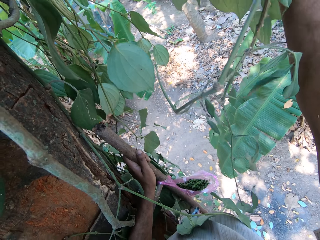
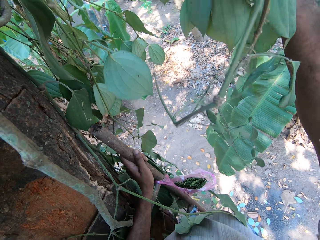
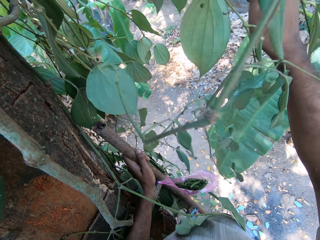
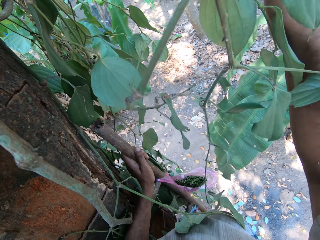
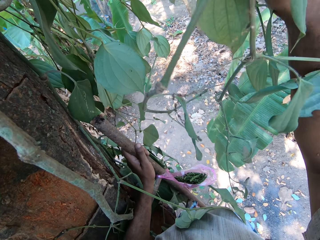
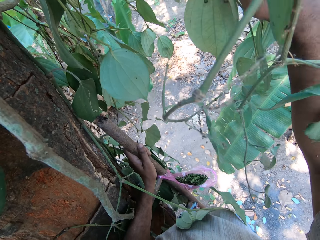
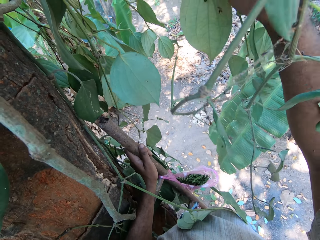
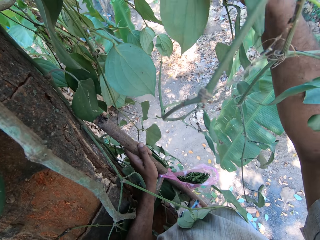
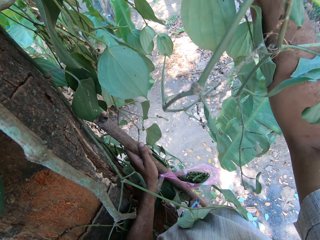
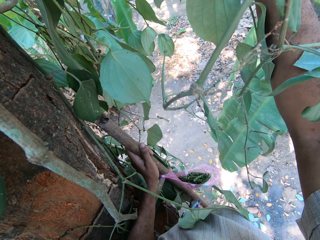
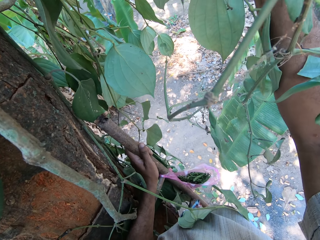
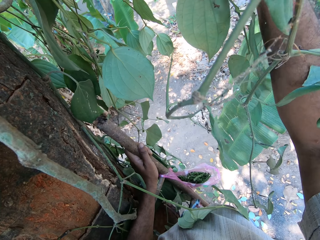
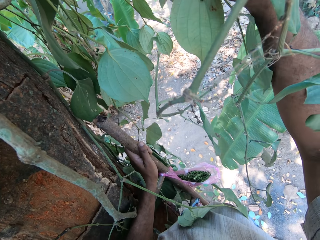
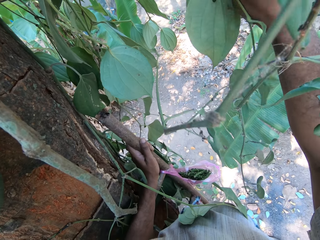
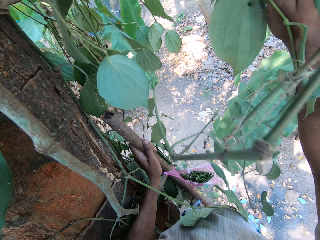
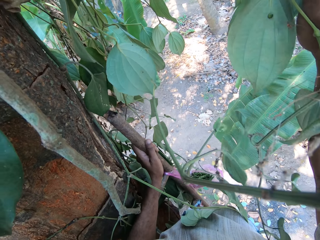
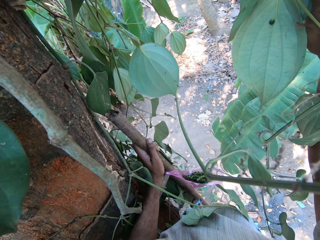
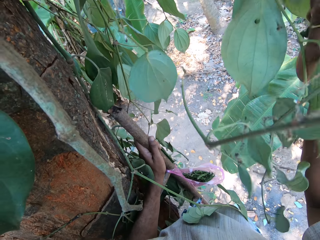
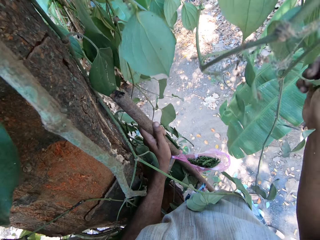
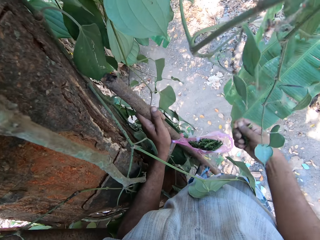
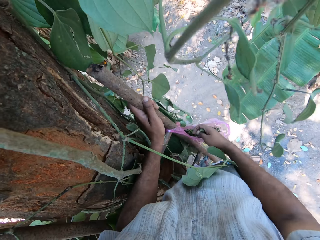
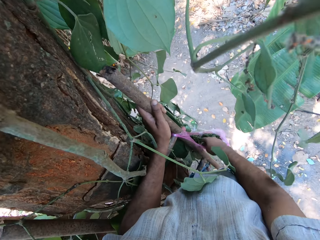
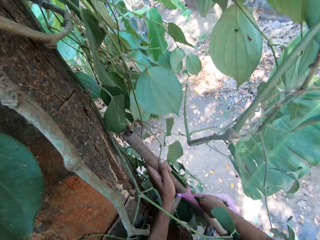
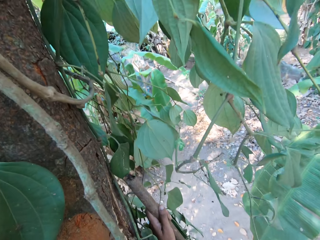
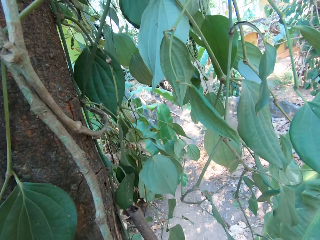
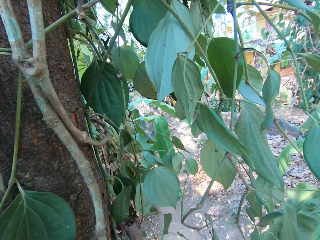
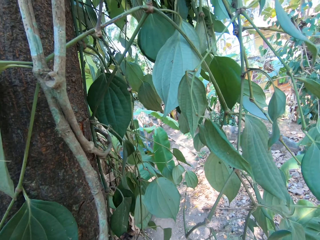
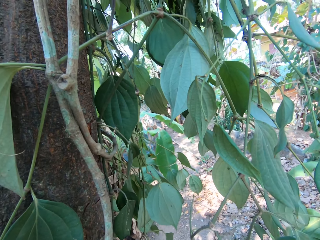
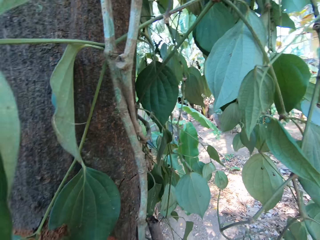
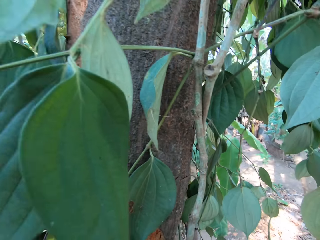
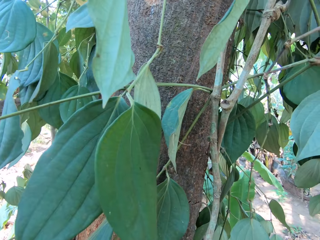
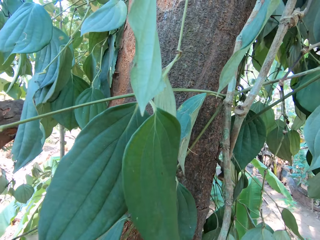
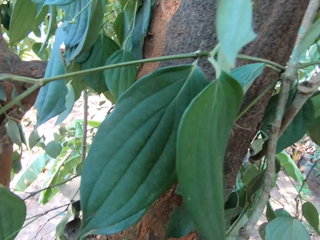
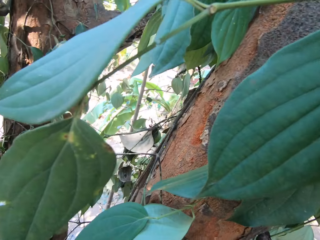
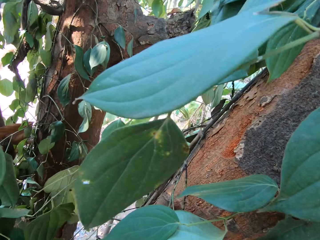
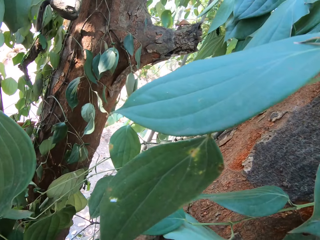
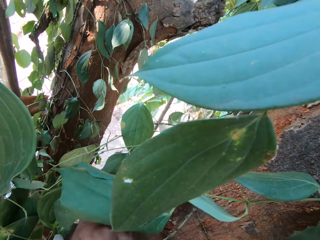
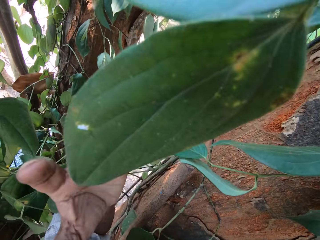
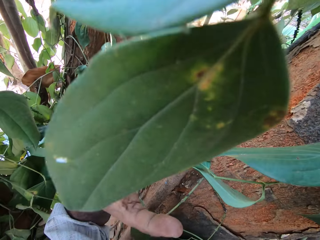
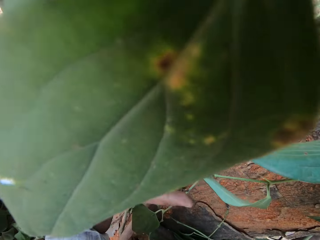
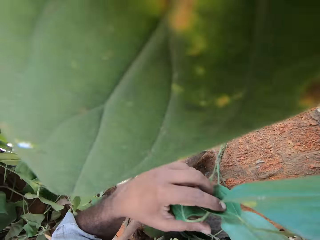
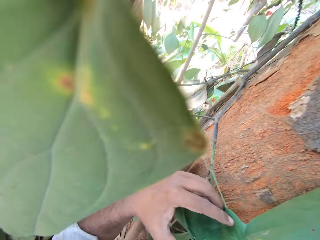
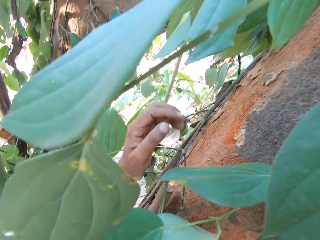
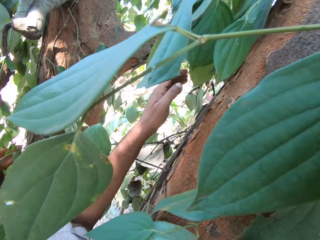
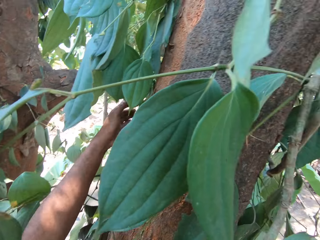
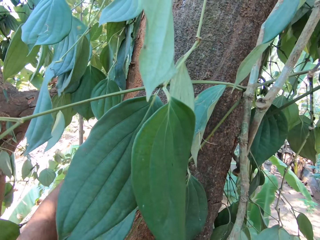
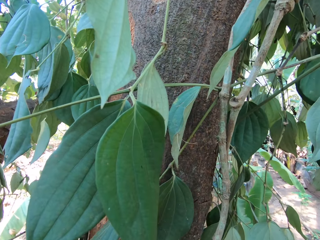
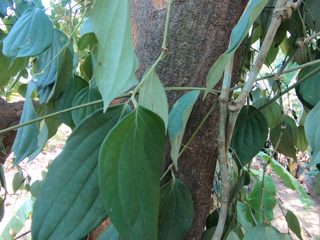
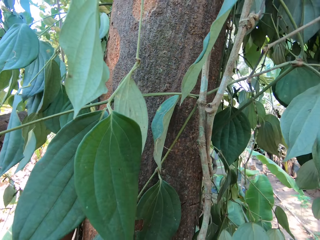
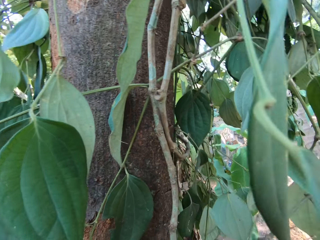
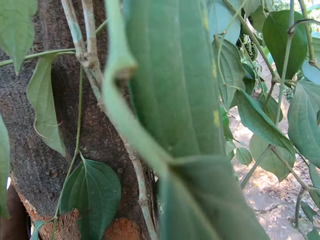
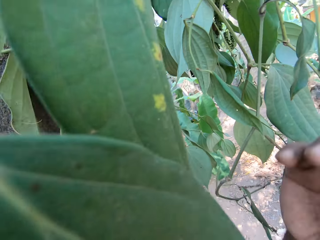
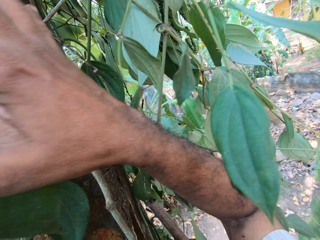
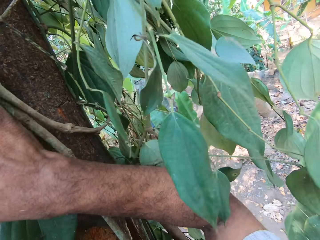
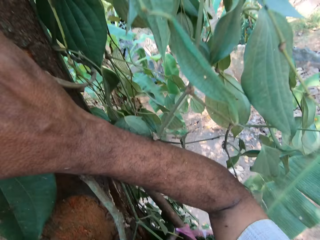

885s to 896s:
The camera wearer plucks some leaves or fruits from the tree branch with his right hand. He puts the leaves in the nylon on the tree branch with his right hand. He looks around and touches a leaf.

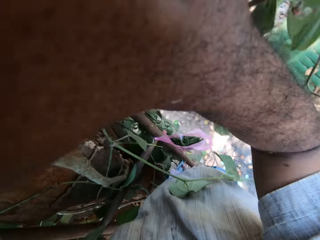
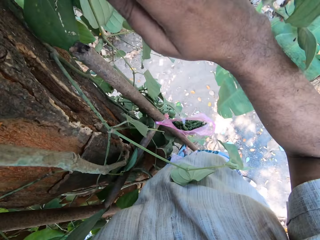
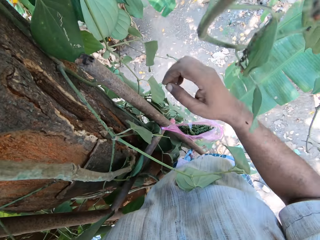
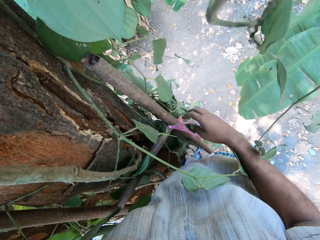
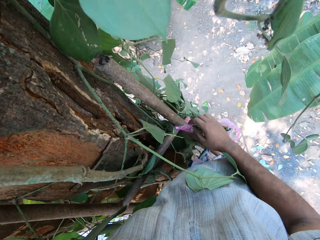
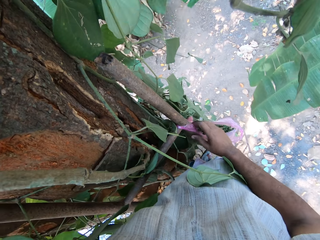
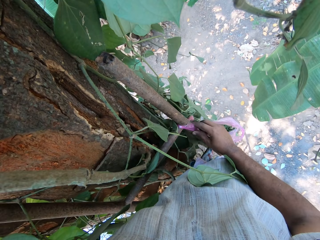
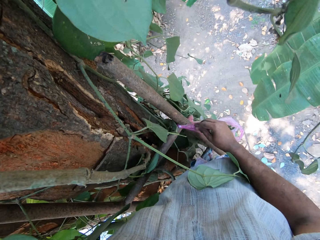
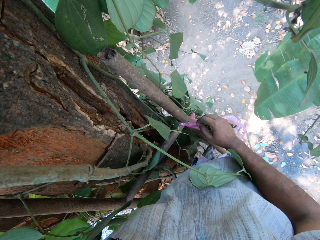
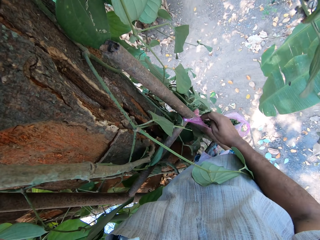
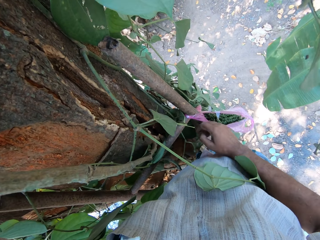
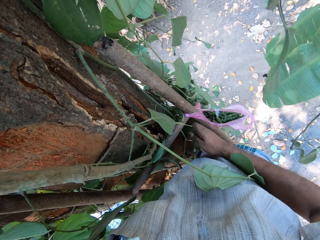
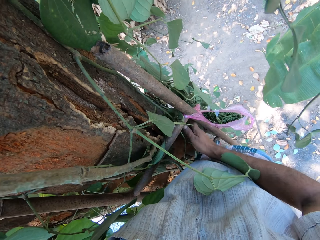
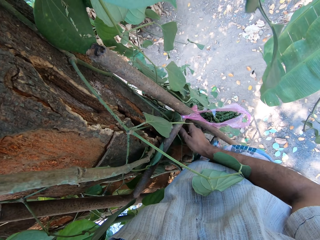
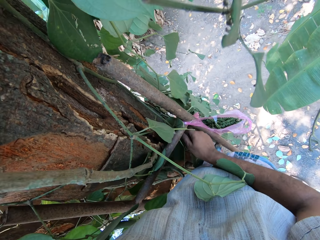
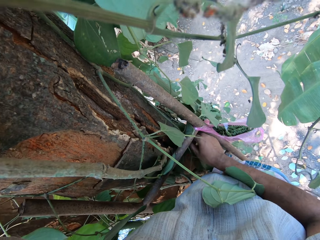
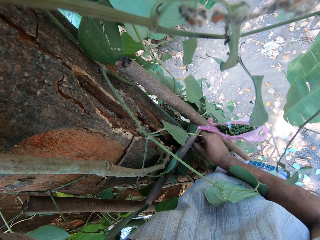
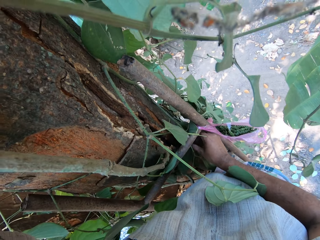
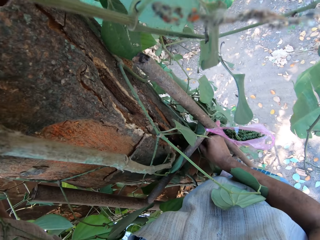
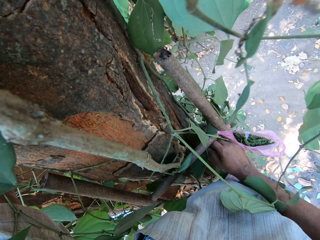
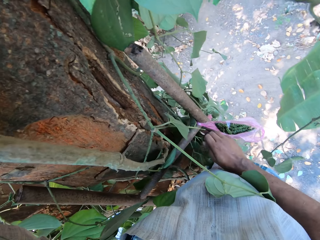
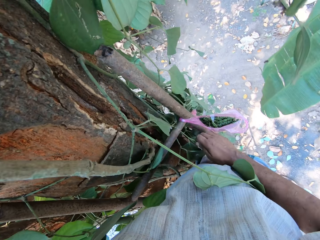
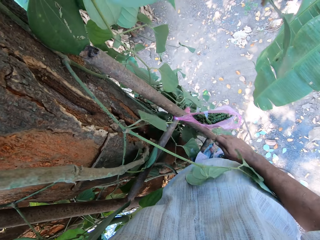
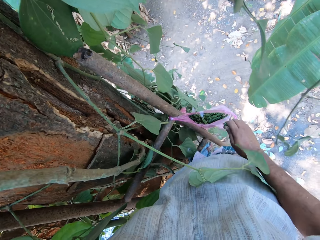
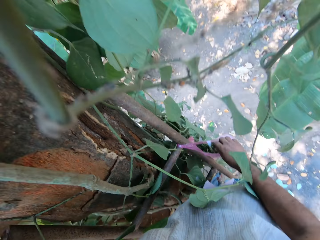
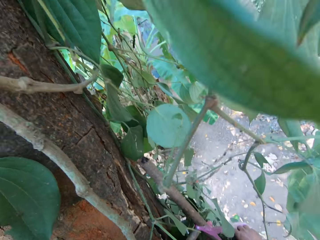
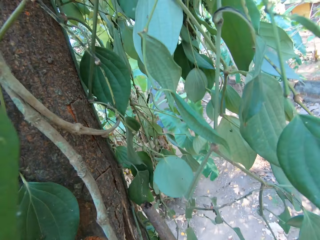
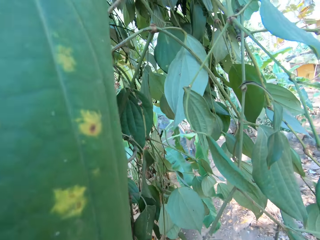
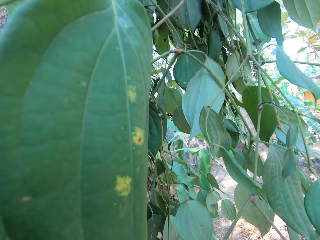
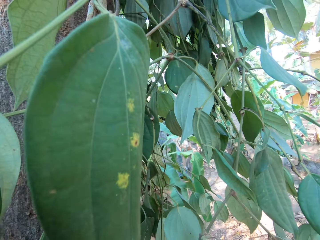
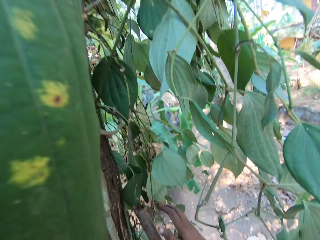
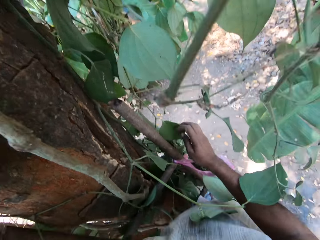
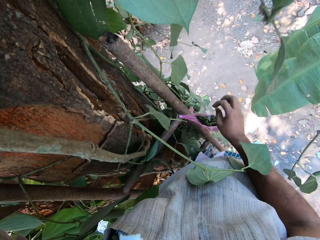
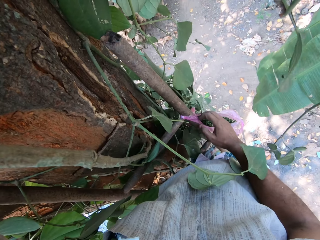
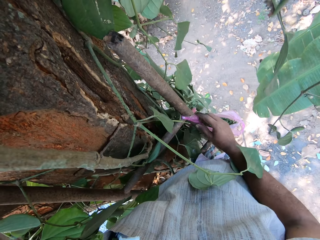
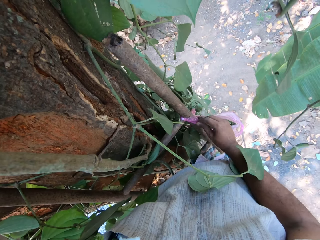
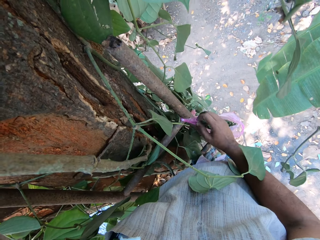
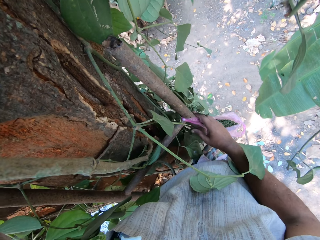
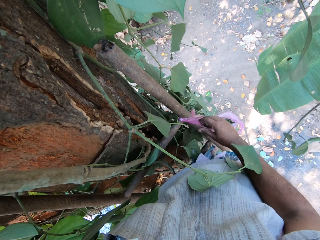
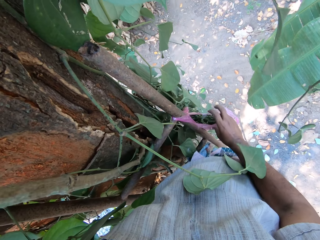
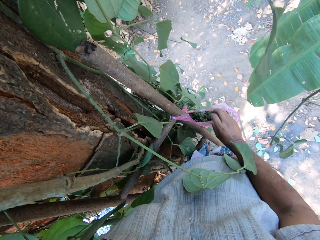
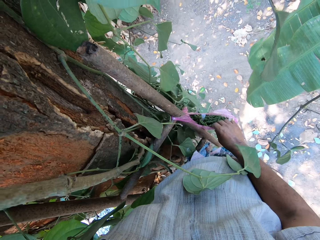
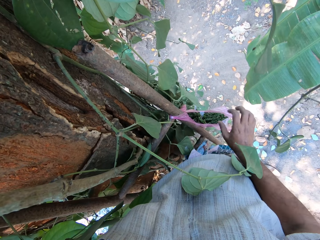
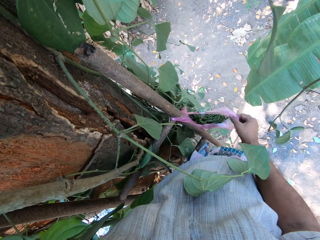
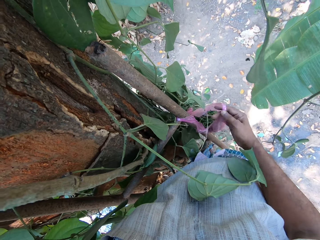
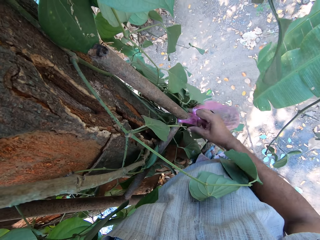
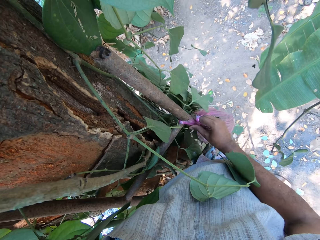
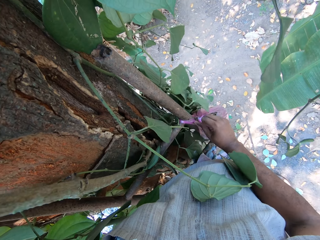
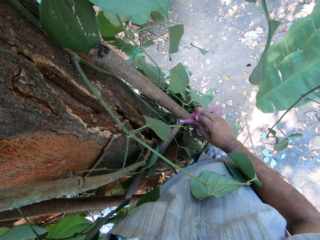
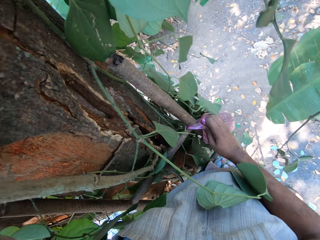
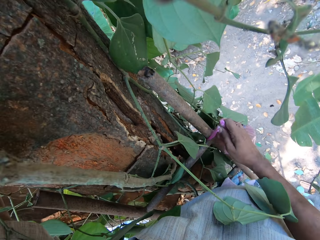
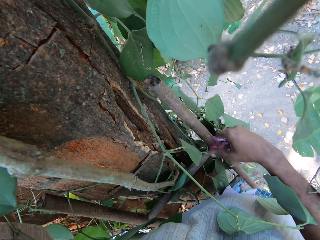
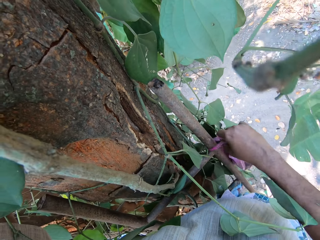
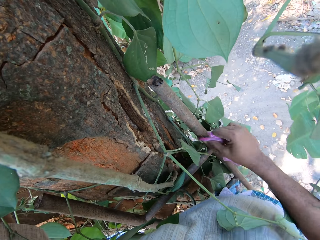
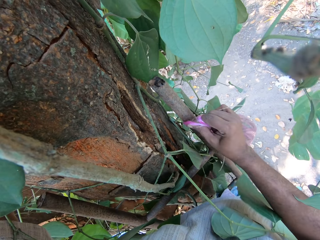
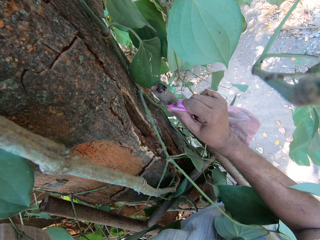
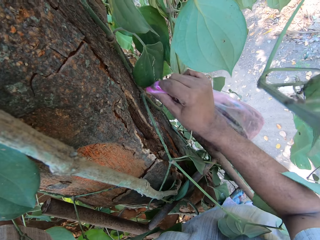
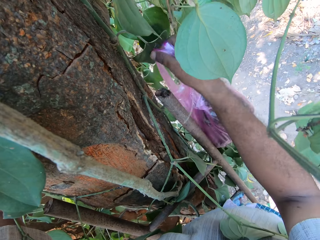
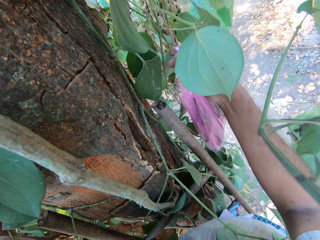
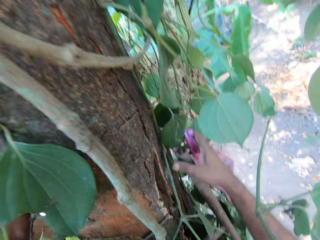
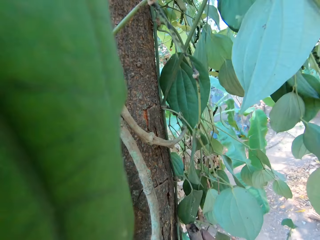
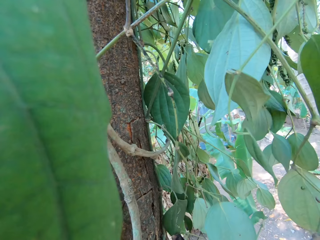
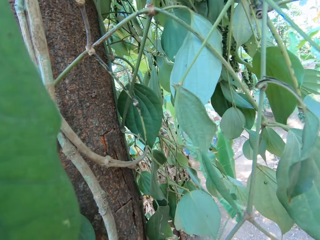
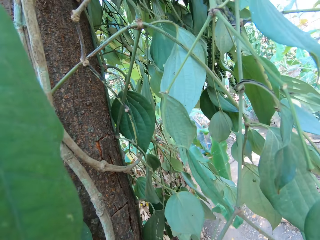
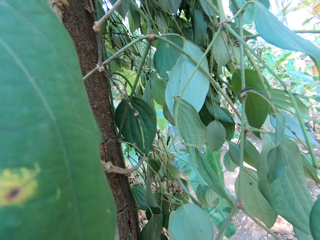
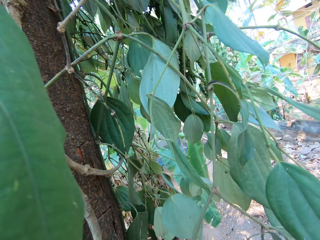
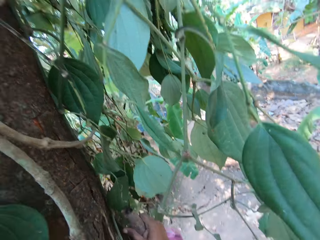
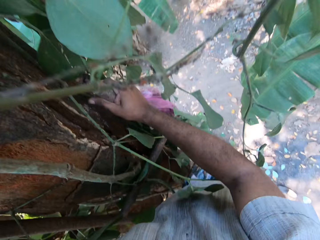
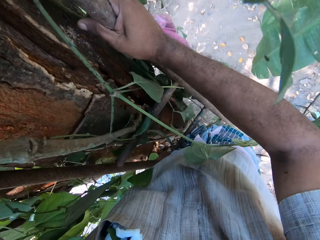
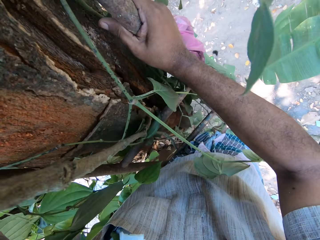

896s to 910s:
The camera wearer touches the nylon or polythene bag on the tree branch with his right hand. He plucks some leaves or fruits from the tree branch with his right hand. He puts the fruits in the polythene bag. He touches the nylon on the tree branch with his right hand. He moves the nylon on the tree branch with his right hand. He removes the polythene bag from the ladder.
